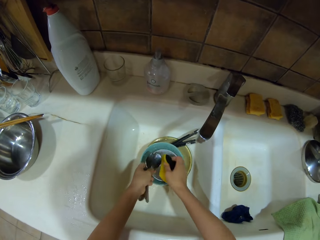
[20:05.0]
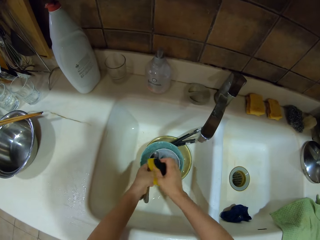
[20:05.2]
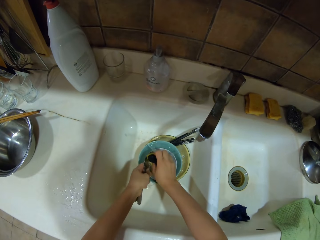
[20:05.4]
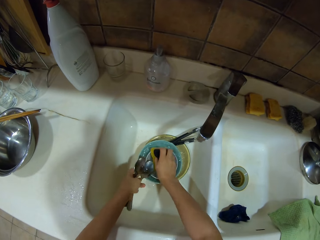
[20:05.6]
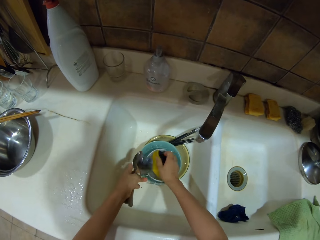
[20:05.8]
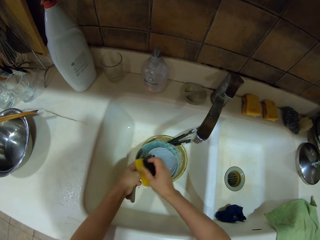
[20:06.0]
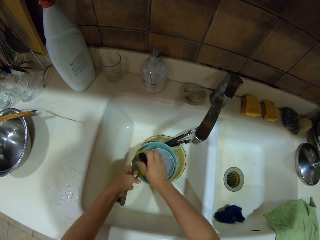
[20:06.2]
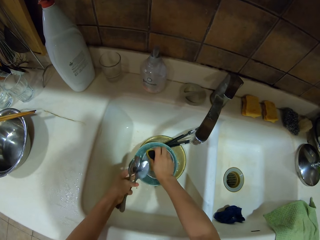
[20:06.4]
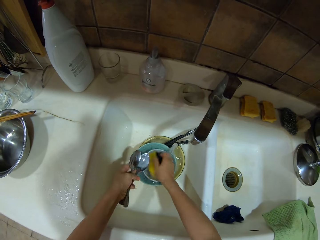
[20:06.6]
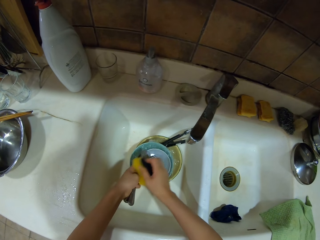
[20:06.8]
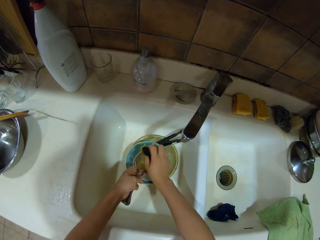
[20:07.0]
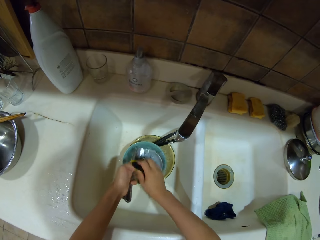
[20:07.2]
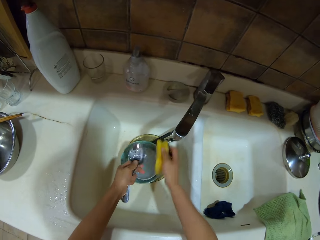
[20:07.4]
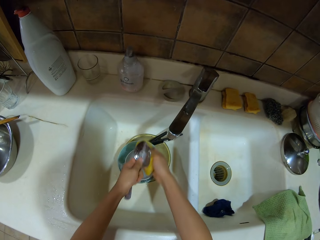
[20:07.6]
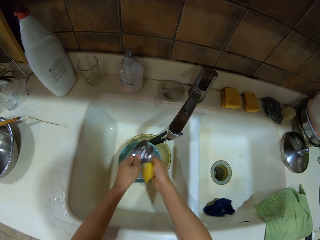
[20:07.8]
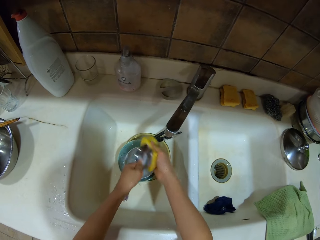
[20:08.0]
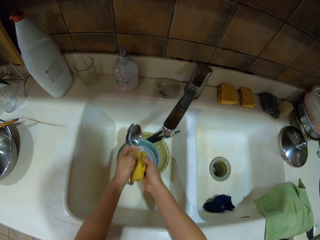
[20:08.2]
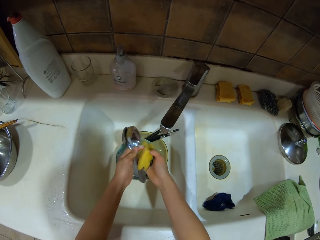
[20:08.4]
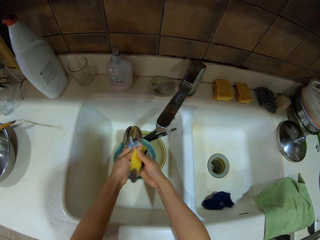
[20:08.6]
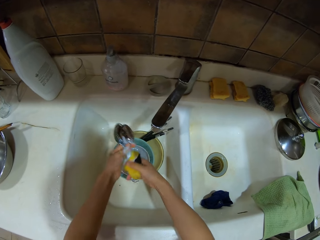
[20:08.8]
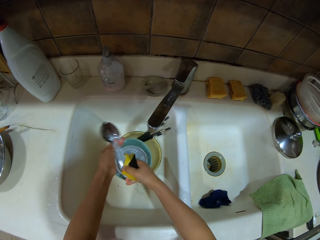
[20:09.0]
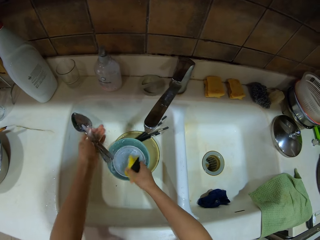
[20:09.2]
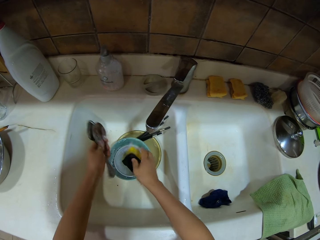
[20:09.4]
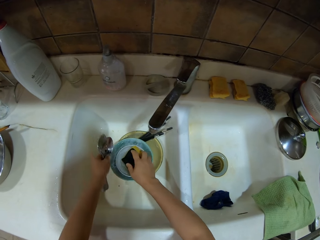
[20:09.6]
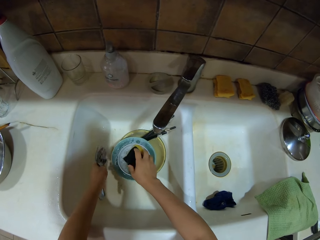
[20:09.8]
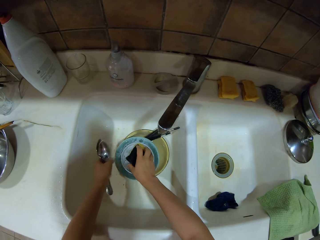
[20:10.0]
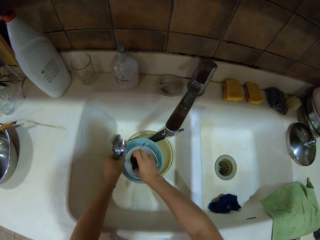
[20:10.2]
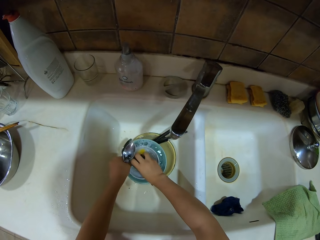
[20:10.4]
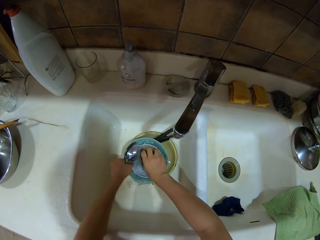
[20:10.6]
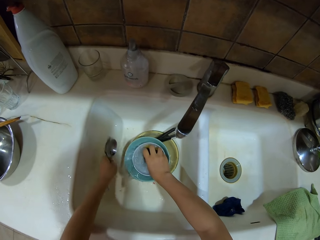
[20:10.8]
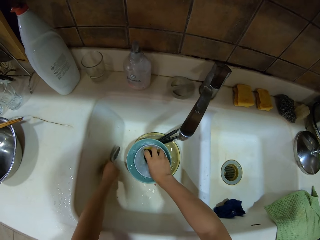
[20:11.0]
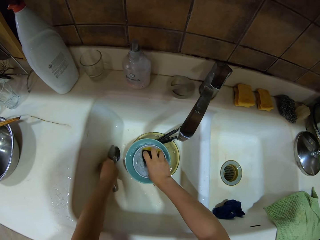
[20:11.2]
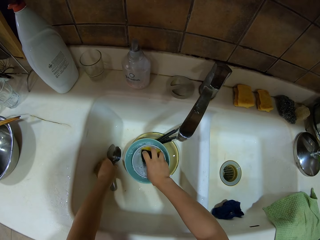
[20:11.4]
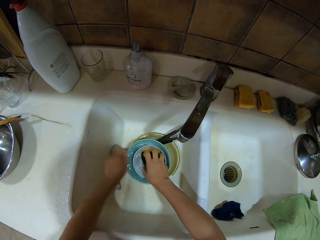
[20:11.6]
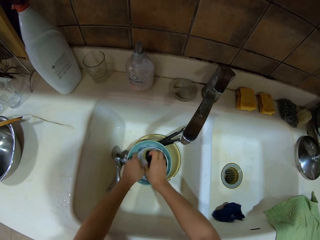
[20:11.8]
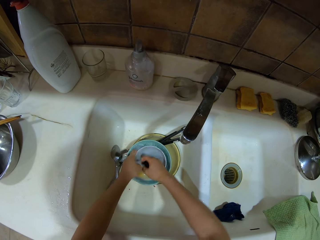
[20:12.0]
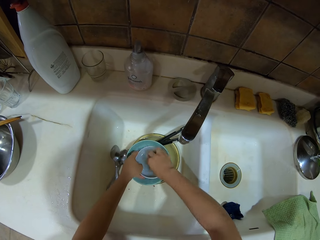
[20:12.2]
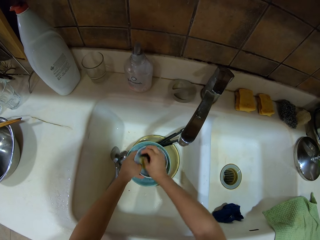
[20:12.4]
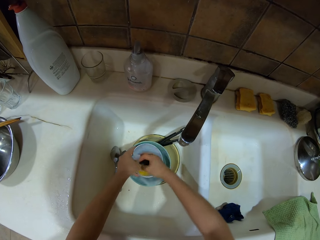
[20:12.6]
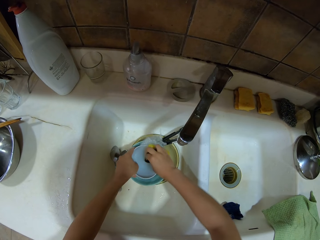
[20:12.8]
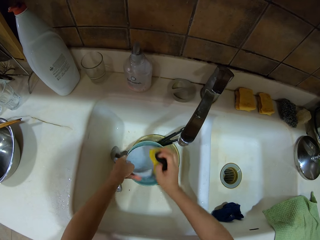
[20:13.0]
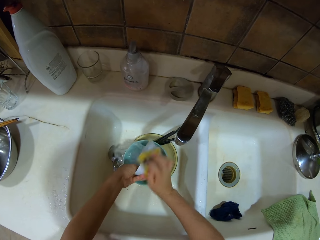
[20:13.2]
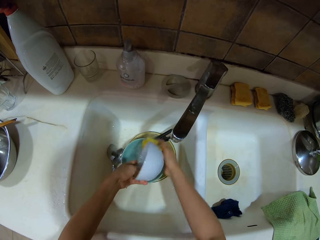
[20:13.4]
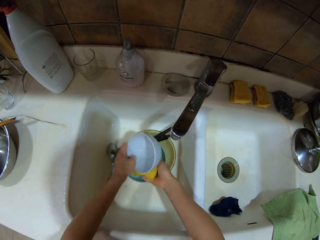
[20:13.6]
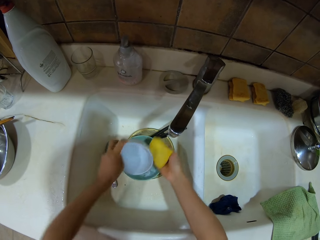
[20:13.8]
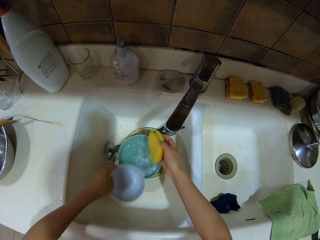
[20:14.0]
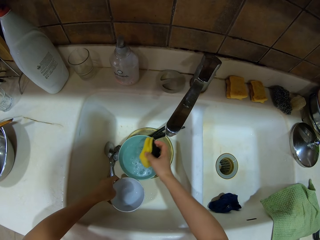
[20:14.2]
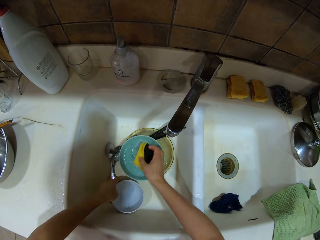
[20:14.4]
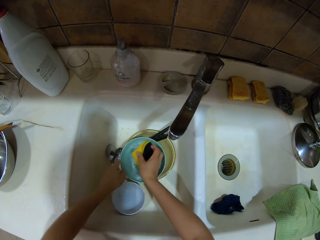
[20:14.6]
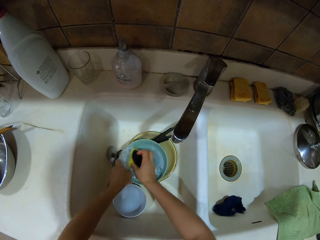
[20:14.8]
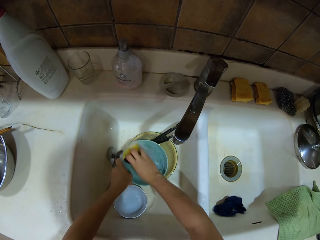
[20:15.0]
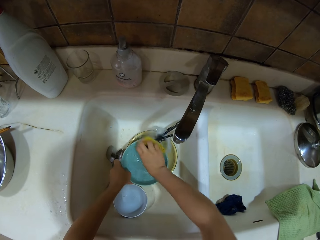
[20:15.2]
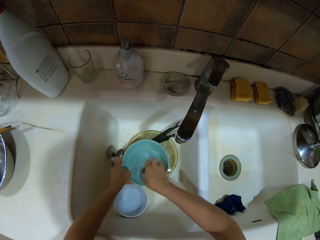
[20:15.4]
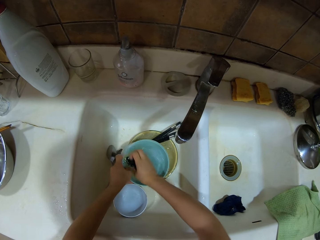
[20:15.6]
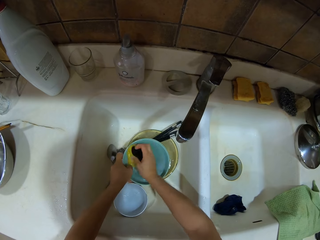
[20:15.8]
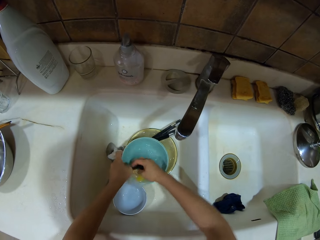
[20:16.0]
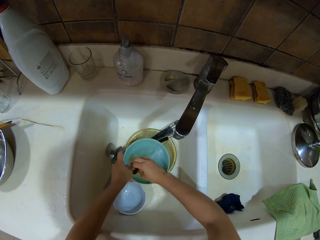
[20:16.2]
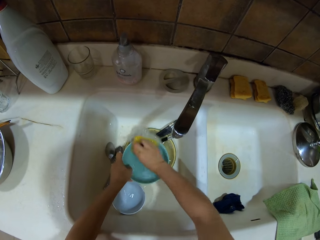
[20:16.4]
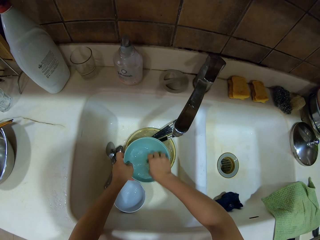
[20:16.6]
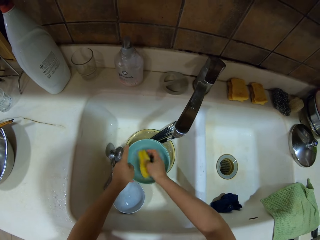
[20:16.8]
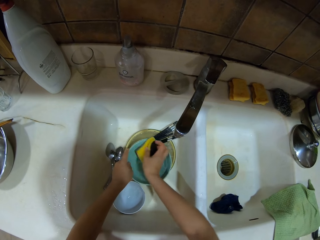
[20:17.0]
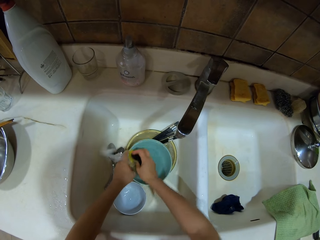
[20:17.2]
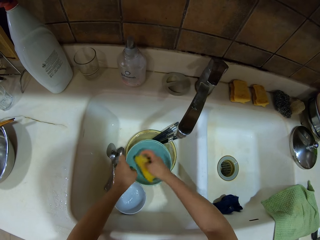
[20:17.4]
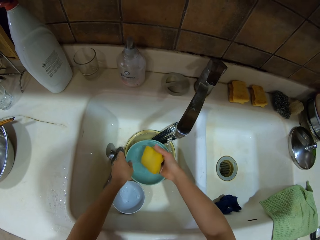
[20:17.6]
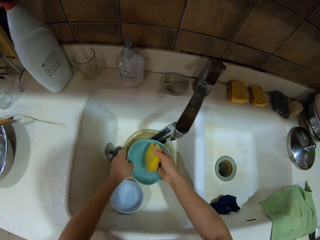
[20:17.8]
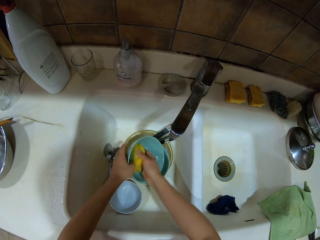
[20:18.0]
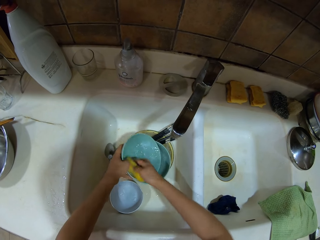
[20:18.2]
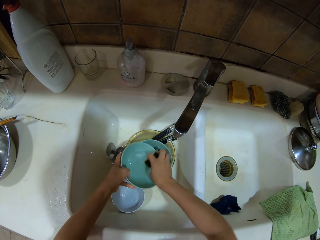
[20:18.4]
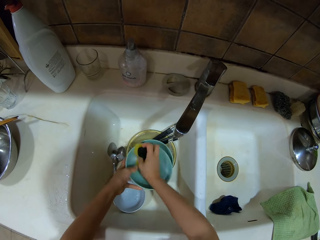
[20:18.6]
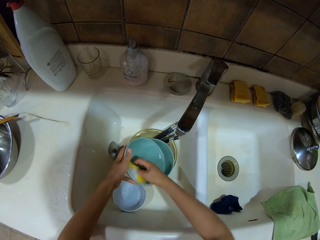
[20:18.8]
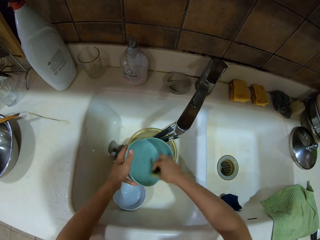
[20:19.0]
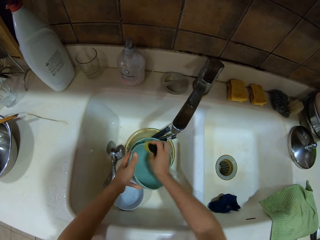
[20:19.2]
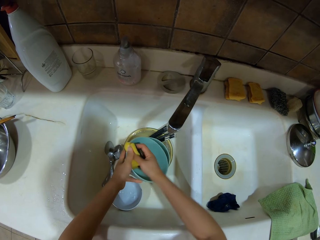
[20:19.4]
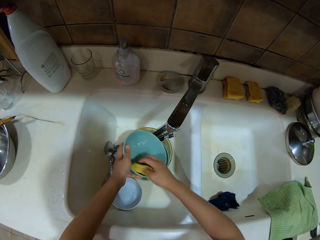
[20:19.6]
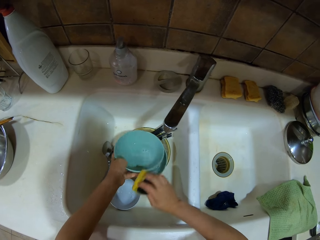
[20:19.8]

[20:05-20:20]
The camera wearer washes spoons with a rag. They put the spoons in the sink. They wash bowls or a plate with a sponge. They put the plate in the sink. They wash a plate.

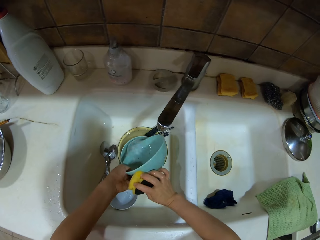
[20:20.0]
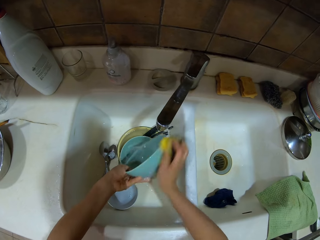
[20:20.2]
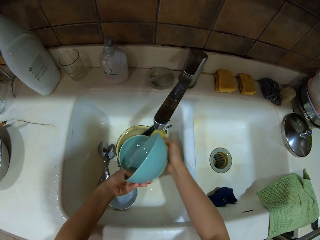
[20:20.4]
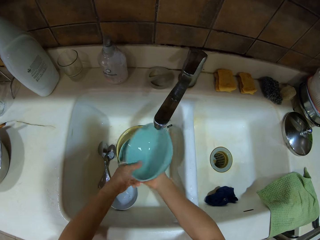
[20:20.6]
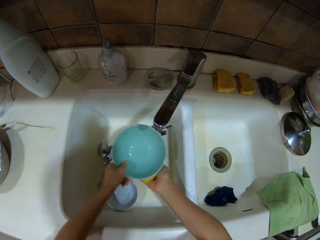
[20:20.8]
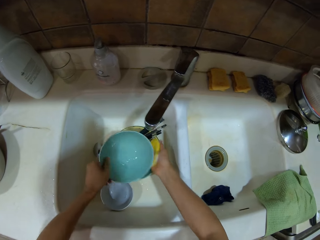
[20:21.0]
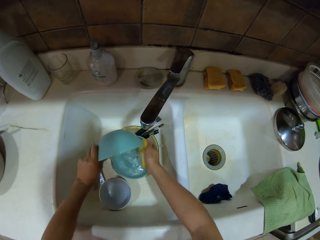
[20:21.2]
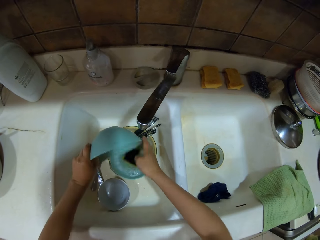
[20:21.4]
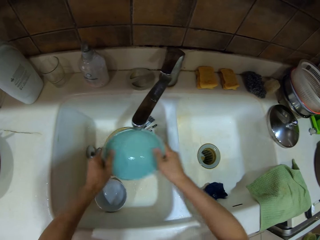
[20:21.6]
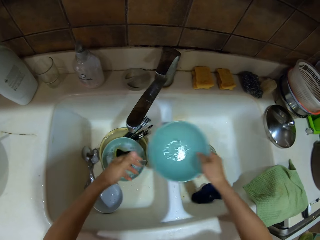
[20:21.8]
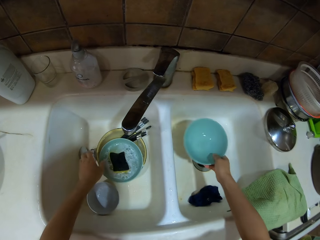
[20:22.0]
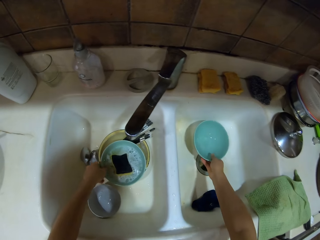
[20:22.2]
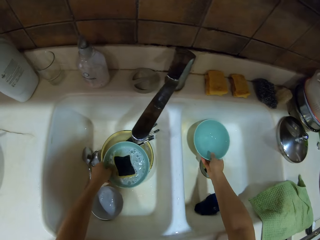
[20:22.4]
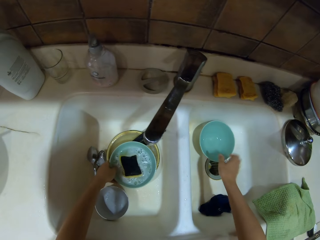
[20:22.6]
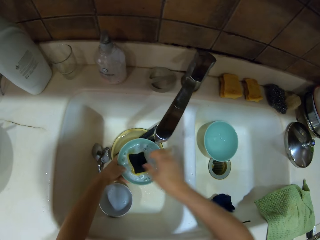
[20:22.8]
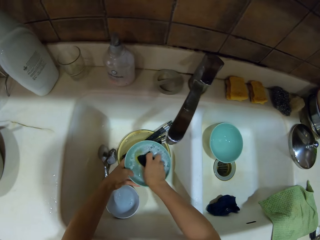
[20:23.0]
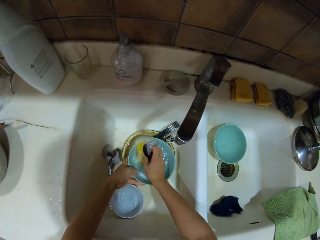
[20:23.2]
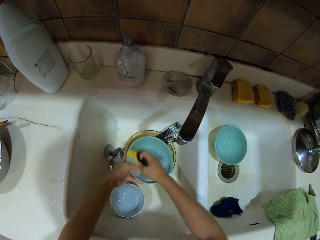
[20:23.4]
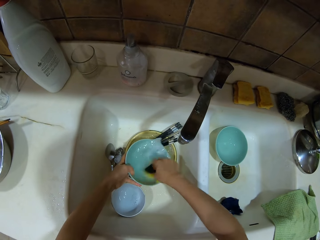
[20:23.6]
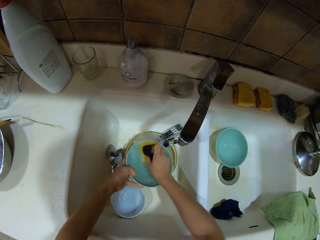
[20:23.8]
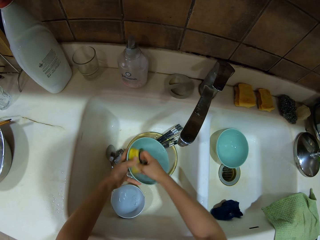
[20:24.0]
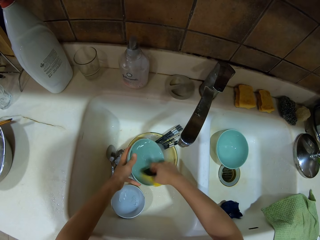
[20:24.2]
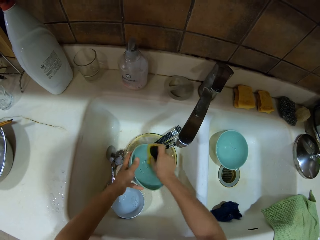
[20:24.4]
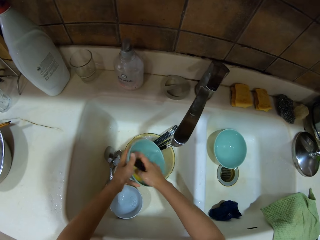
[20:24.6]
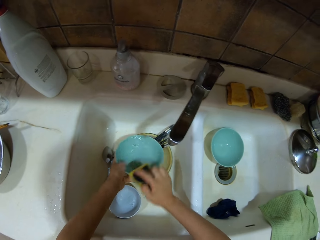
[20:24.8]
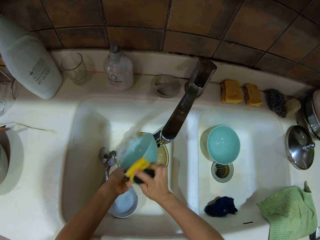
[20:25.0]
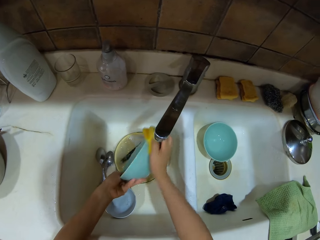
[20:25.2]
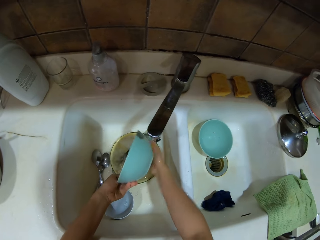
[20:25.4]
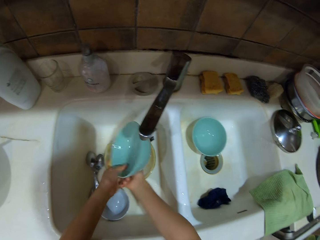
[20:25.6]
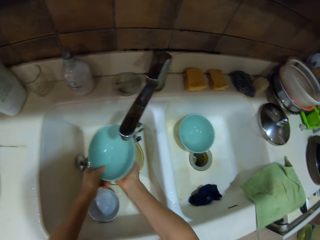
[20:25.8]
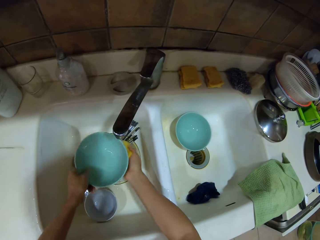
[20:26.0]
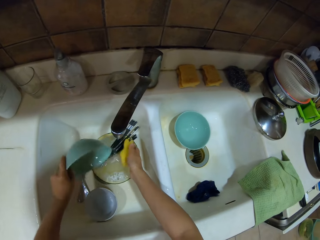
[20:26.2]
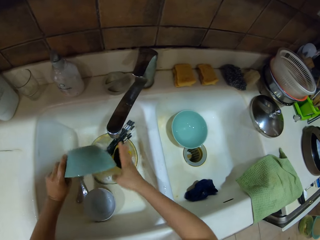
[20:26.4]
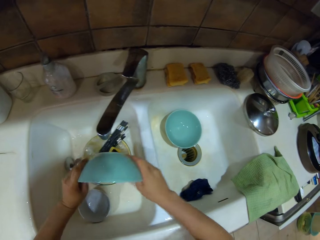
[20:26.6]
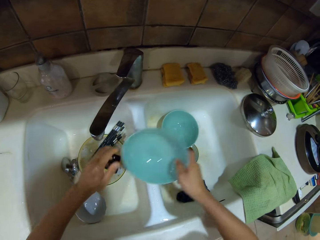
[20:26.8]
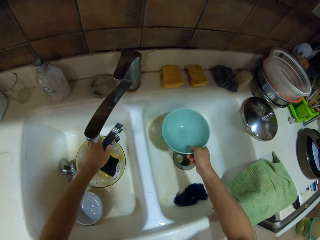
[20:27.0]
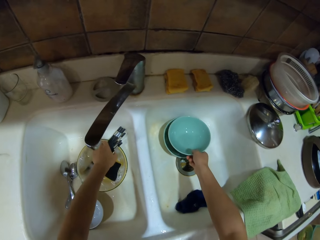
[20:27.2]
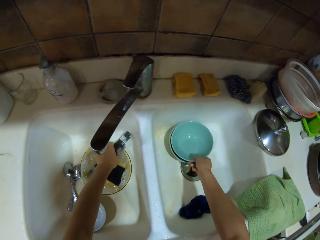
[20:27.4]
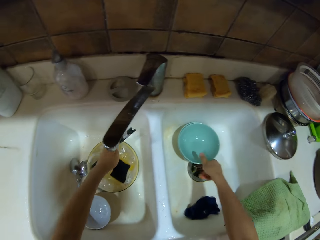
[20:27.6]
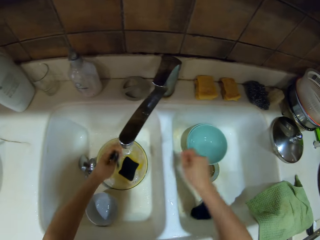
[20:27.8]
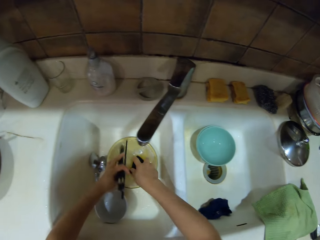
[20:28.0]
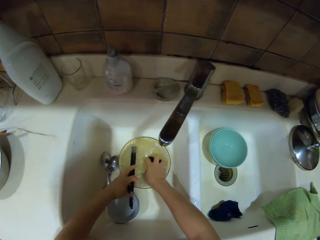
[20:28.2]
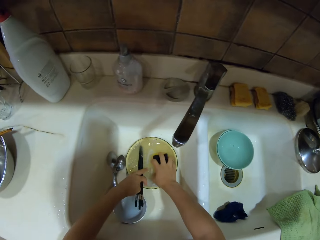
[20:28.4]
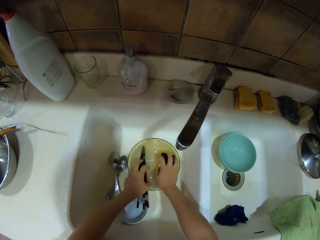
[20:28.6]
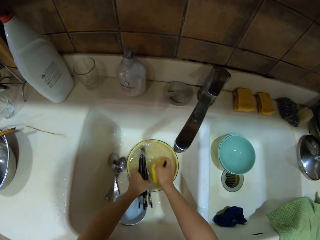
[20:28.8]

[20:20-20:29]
The camera wearer puts a bowl or plate in the sink. They wash bowls or a plate with a sponge. They put the plate on top of another plate in the sink.
